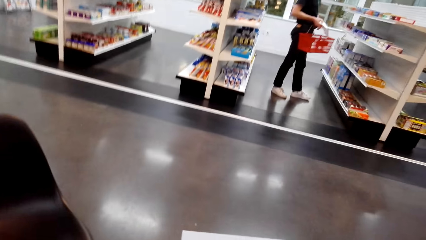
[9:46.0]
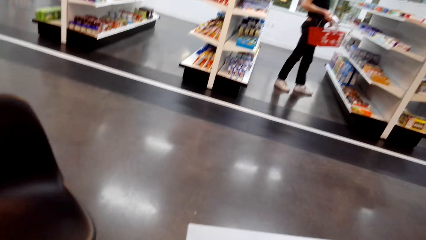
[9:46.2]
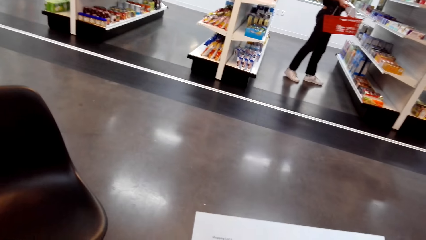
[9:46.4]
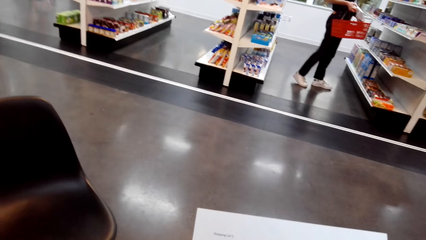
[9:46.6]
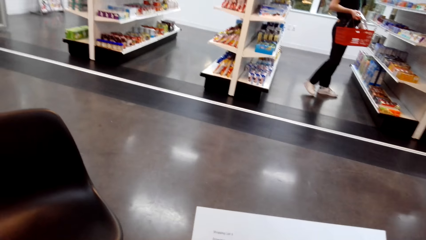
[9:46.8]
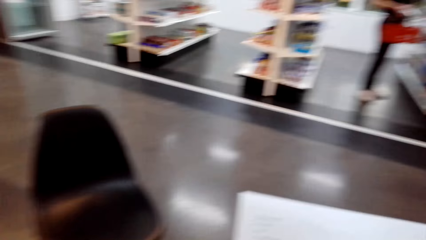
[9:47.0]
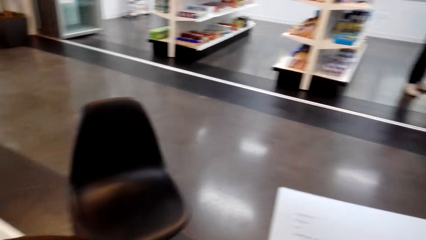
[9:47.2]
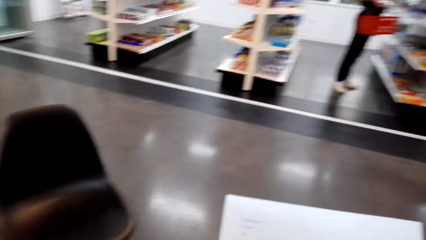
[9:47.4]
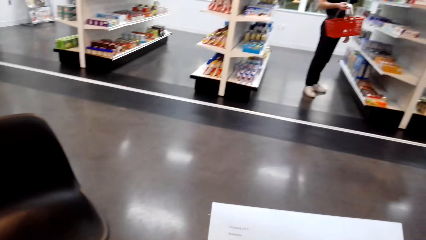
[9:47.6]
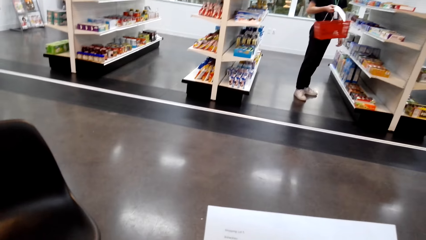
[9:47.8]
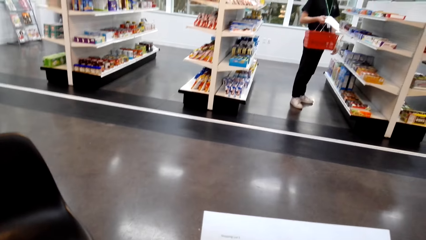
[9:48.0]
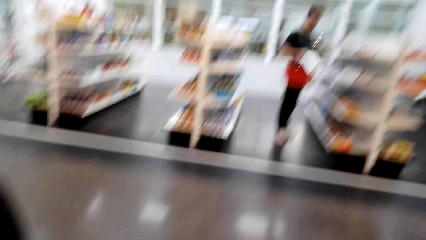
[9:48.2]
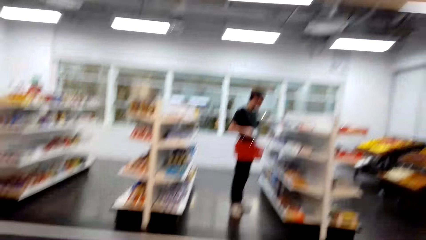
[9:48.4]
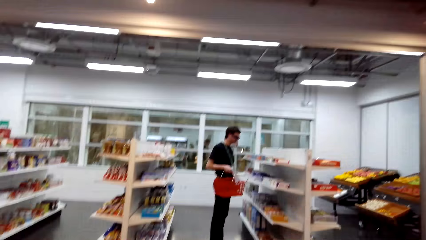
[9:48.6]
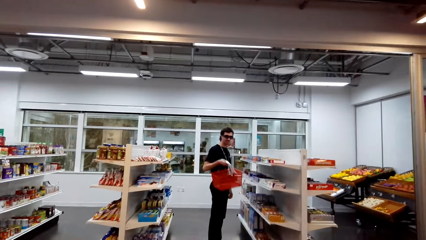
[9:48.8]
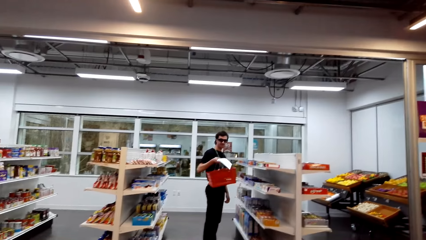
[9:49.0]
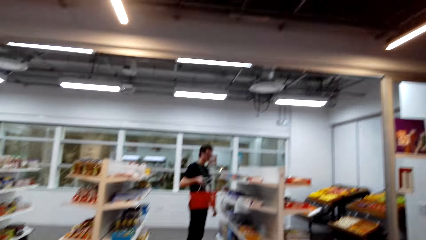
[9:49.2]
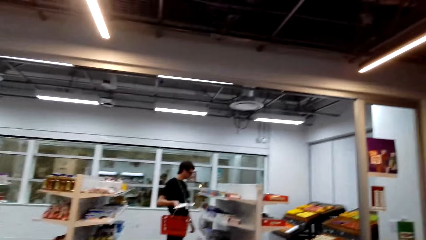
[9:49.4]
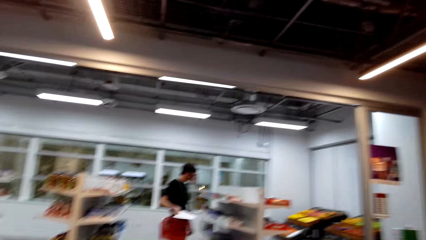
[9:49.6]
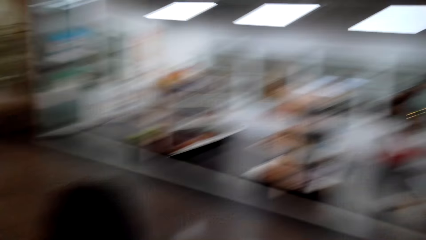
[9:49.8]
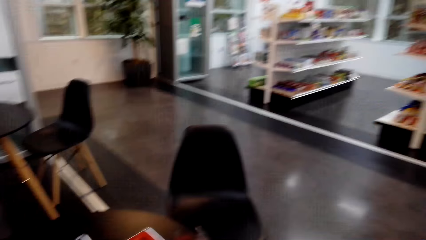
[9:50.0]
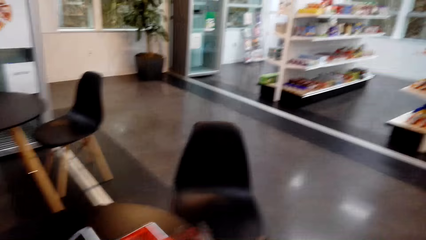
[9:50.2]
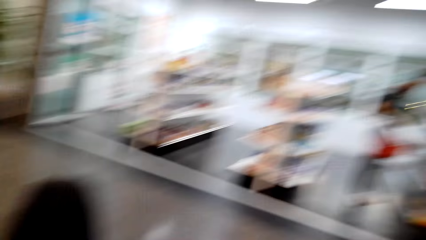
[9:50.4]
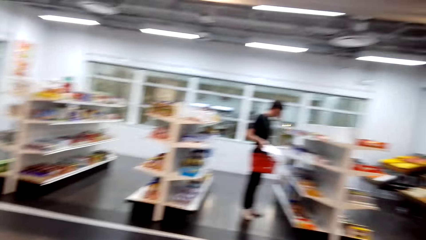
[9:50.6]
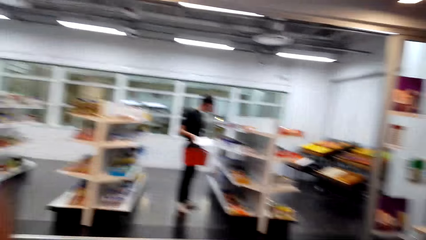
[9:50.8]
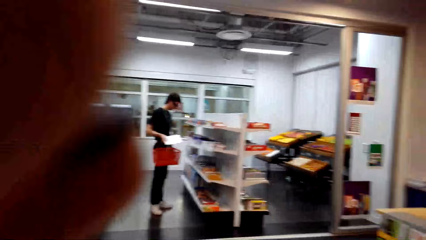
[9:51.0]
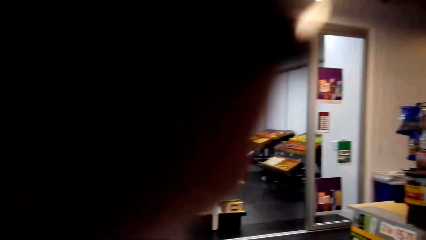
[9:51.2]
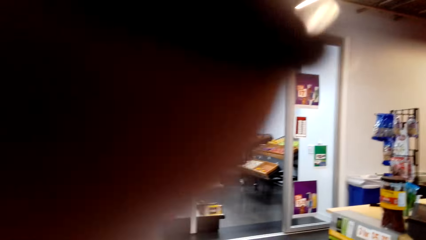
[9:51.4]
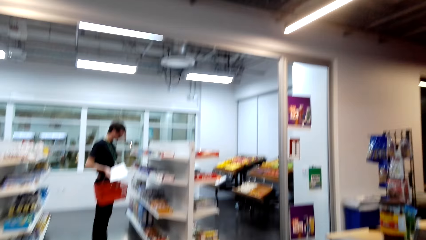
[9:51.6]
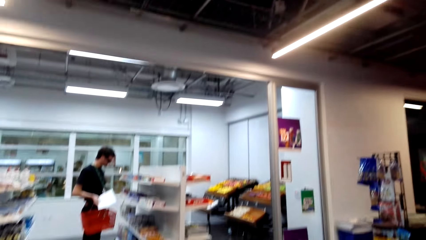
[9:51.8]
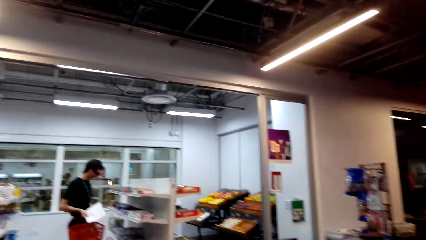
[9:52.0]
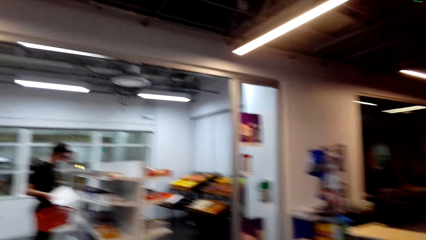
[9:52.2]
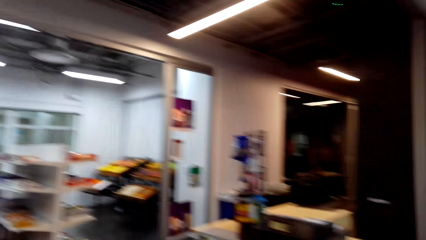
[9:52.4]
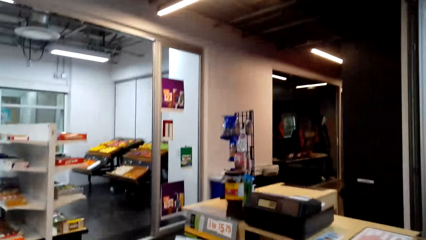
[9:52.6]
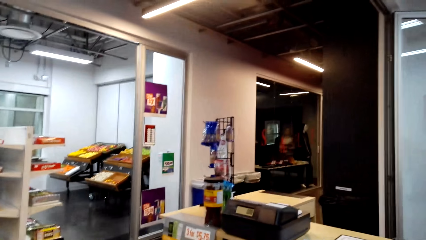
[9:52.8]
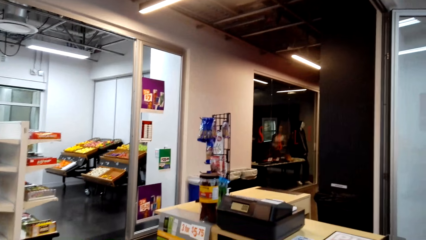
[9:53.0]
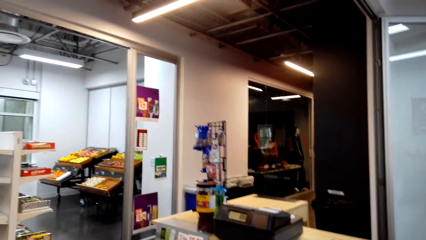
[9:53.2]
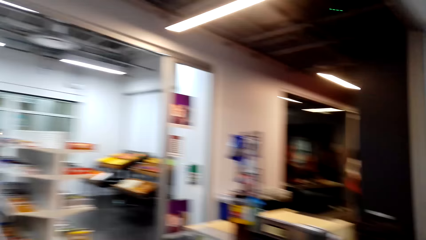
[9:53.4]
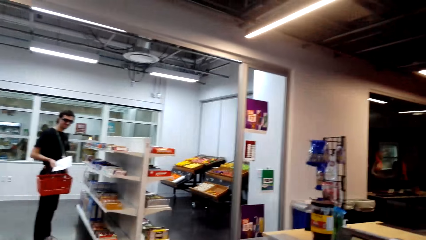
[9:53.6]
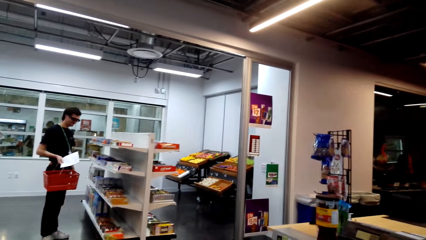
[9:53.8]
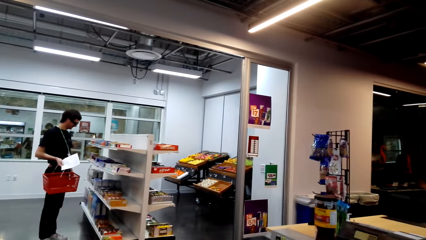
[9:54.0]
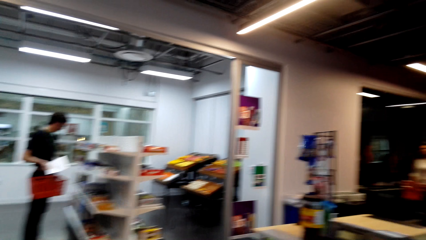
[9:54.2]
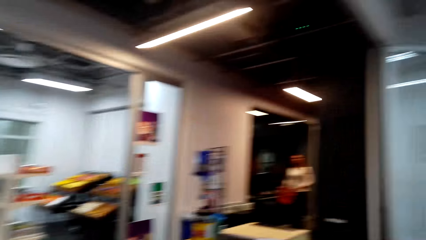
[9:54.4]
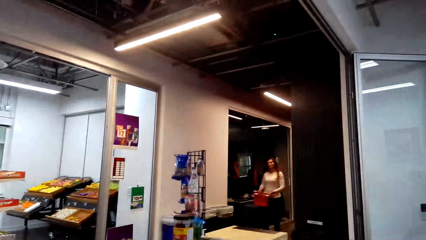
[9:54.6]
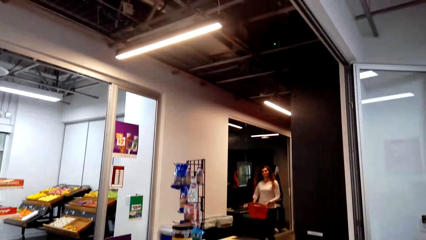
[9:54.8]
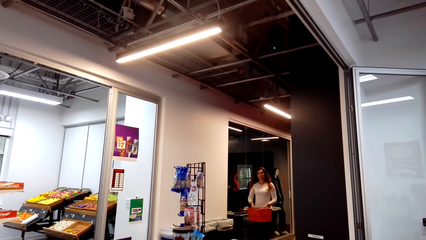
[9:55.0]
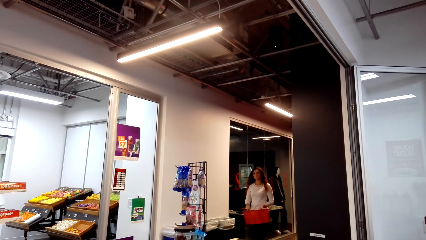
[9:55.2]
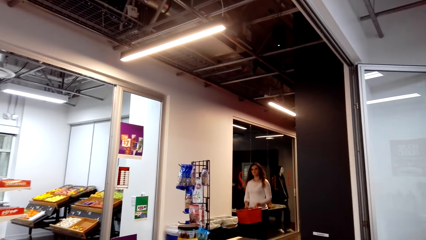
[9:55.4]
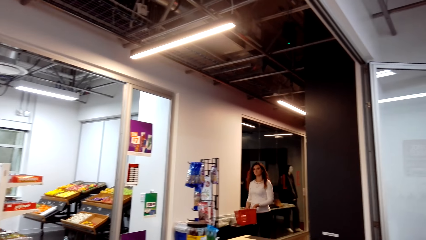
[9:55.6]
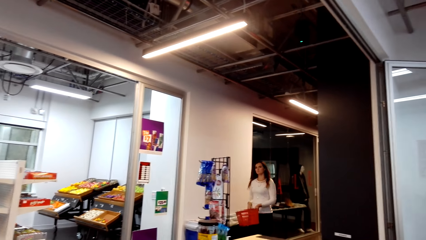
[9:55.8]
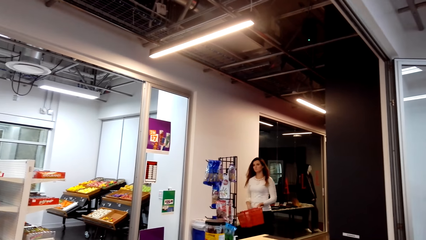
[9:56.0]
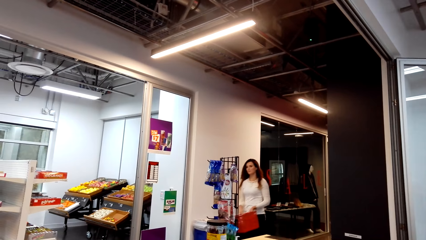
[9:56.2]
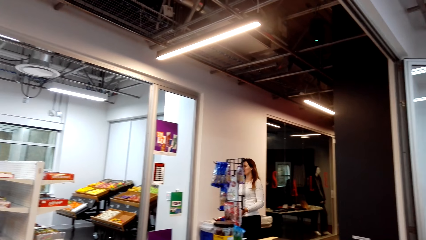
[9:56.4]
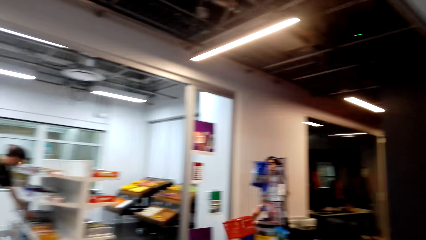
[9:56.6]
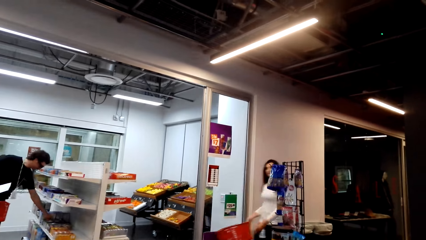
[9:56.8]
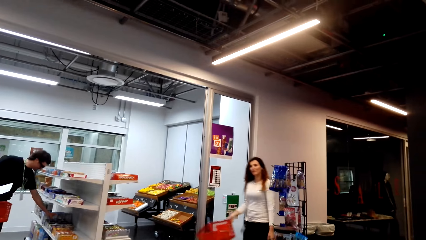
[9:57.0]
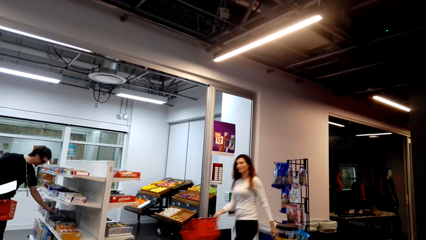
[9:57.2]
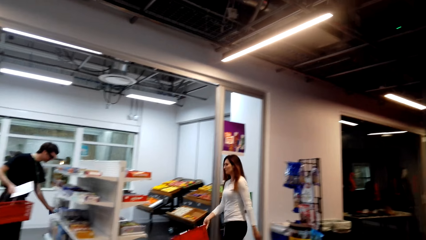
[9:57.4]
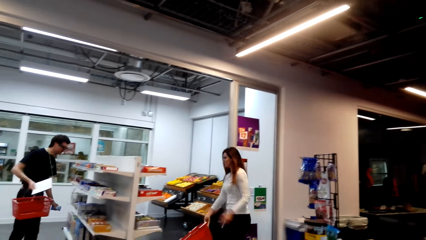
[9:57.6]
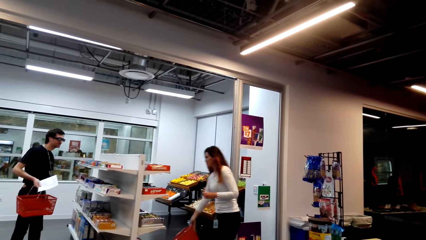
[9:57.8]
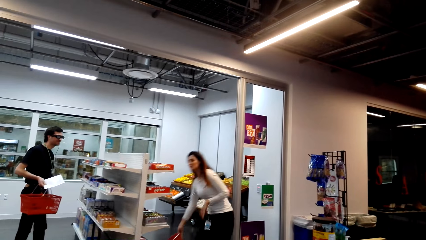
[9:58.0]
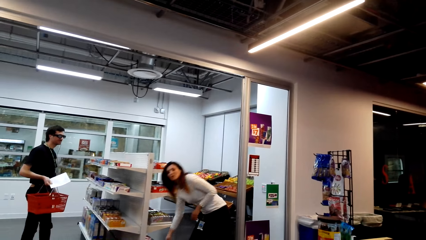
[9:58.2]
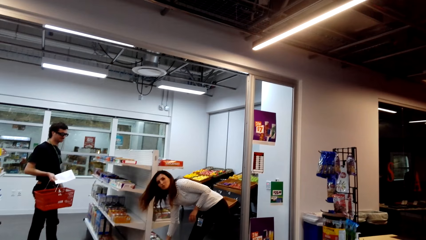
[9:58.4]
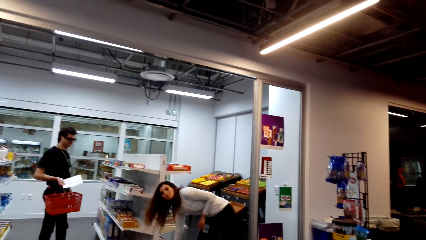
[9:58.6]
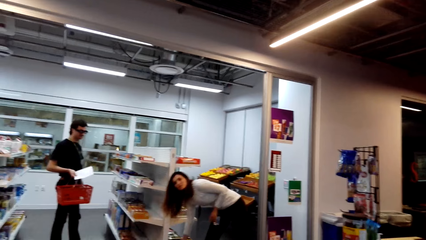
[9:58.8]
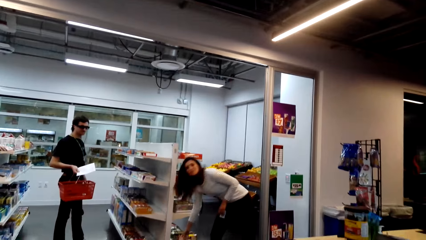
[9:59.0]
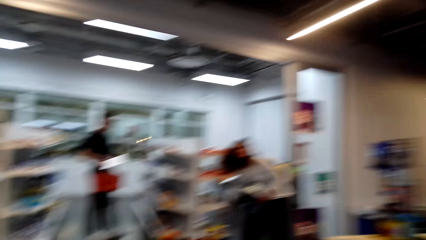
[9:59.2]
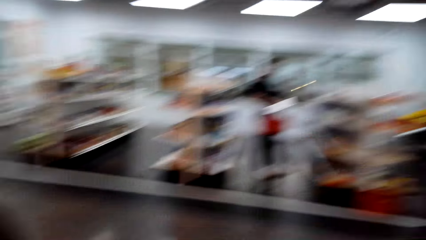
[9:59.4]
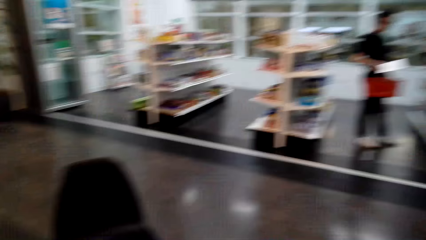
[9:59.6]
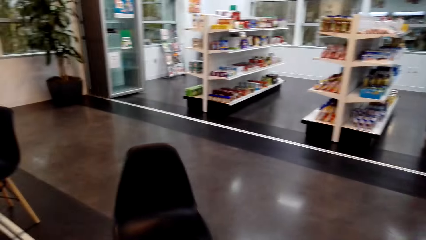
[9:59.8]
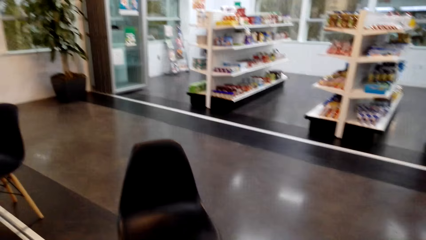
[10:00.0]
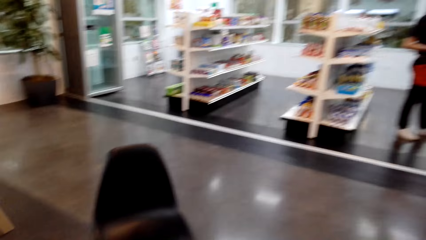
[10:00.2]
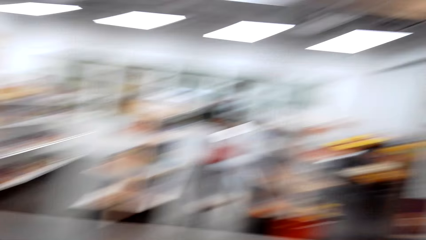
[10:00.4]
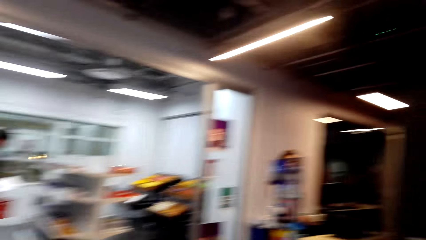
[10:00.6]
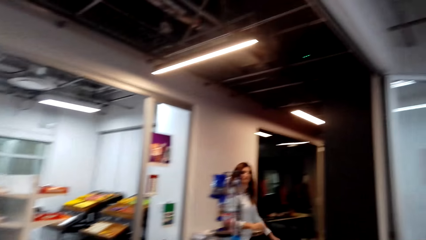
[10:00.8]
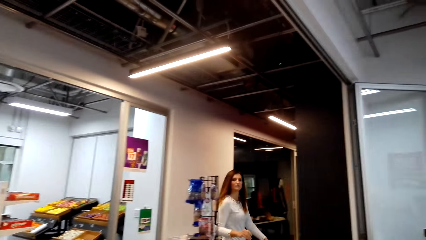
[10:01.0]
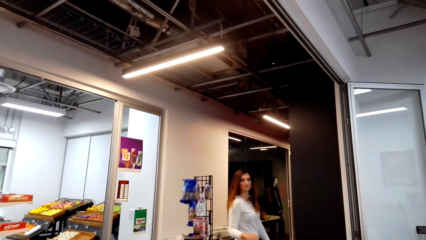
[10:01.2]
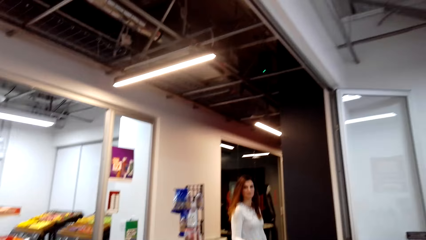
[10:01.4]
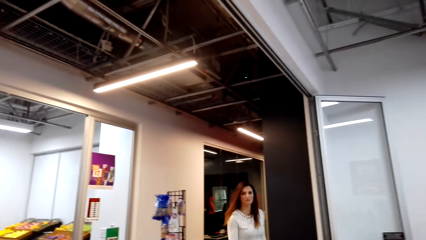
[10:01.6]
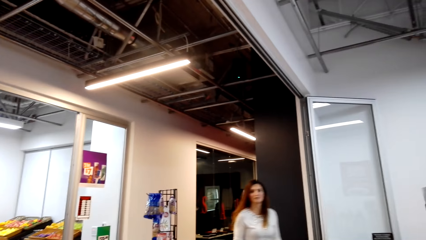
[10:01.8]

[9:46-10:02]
The camera wearer reads the shopping list. They look around a supermarket. They interact with a man. They look around the supermarket. They talk to the man. A lady walks around the supermarket. The camera wearer looks around the supermarket.
